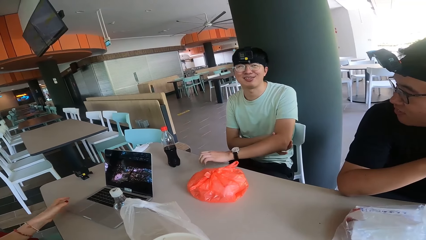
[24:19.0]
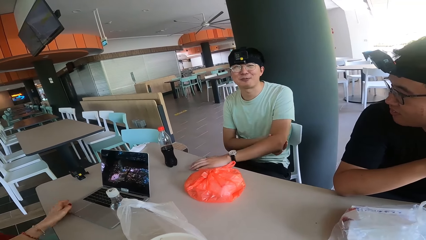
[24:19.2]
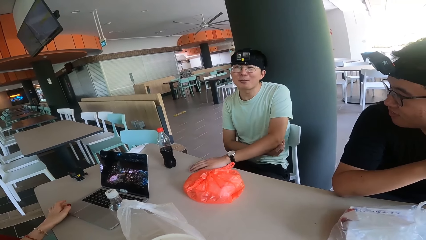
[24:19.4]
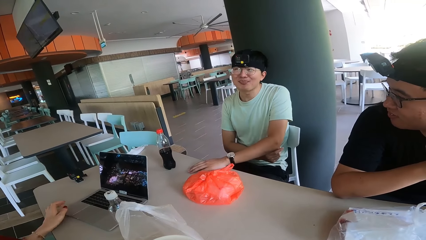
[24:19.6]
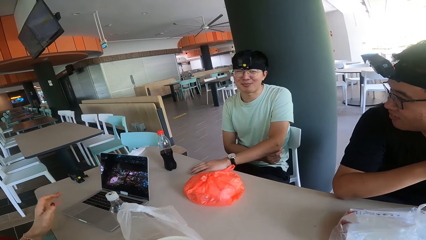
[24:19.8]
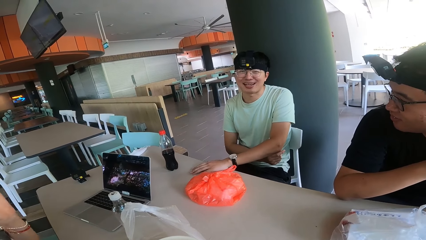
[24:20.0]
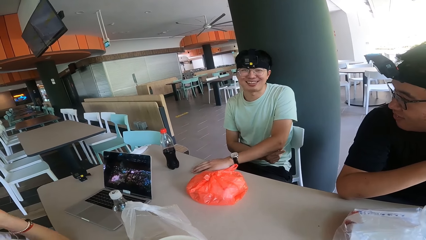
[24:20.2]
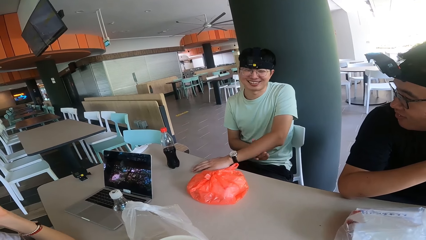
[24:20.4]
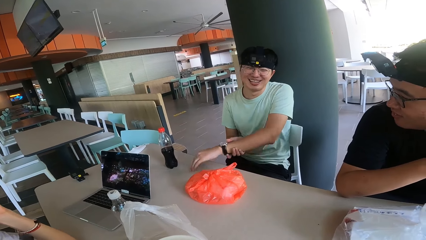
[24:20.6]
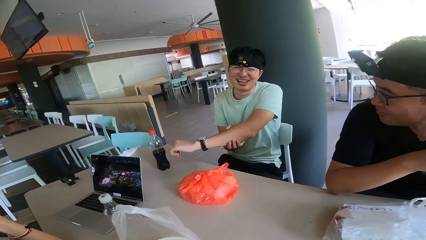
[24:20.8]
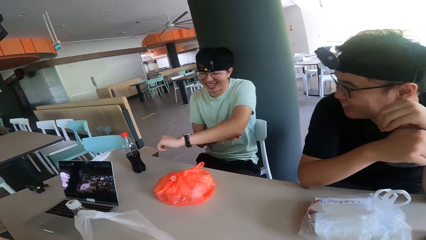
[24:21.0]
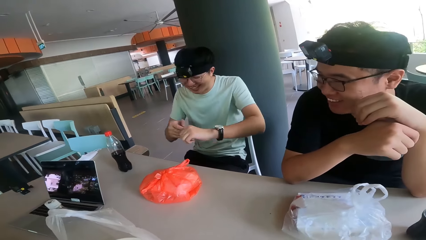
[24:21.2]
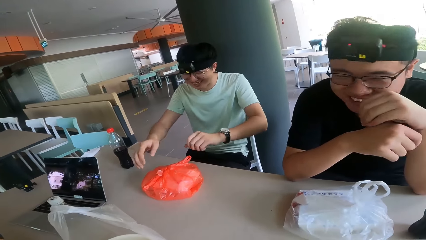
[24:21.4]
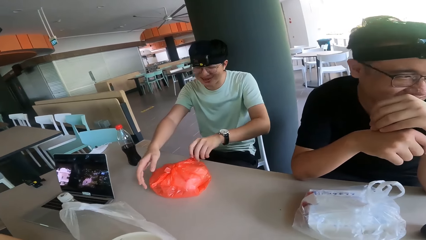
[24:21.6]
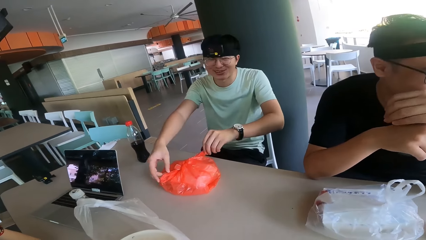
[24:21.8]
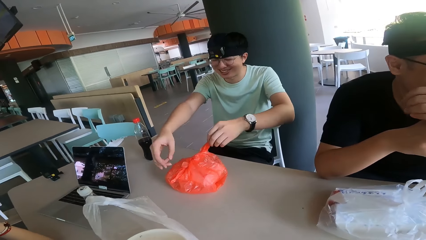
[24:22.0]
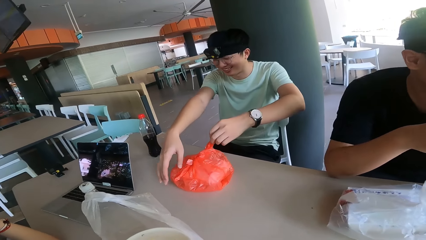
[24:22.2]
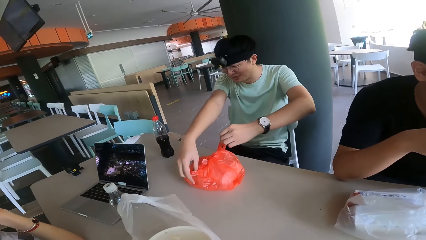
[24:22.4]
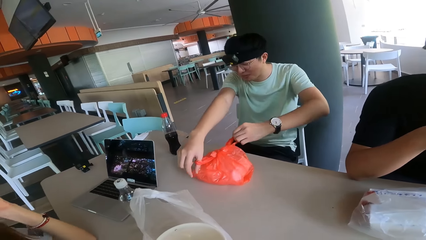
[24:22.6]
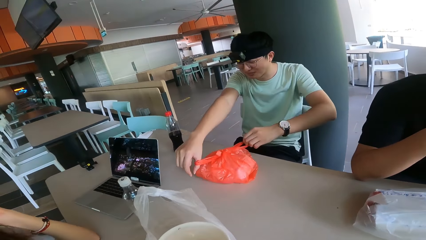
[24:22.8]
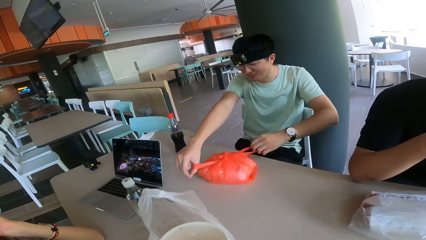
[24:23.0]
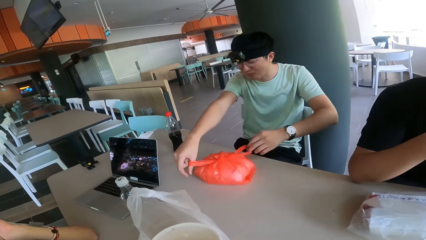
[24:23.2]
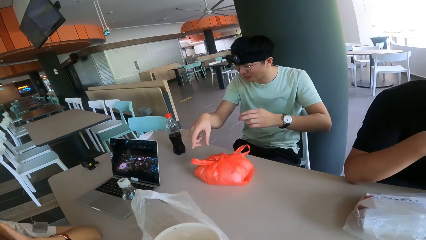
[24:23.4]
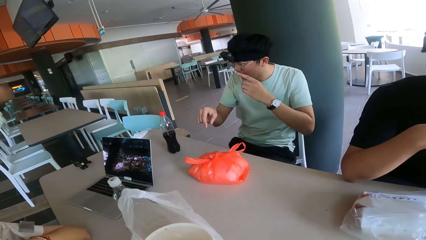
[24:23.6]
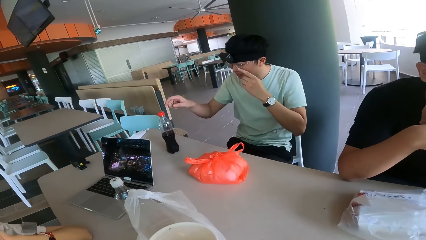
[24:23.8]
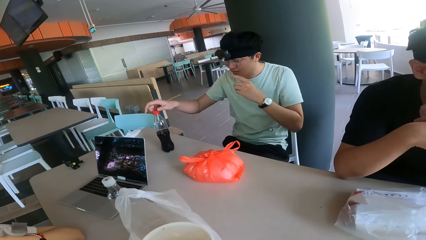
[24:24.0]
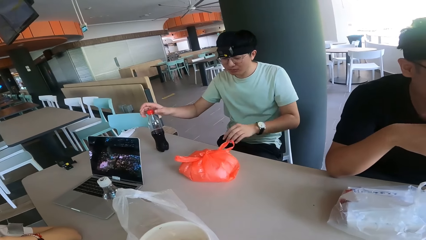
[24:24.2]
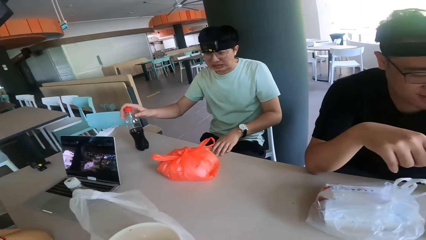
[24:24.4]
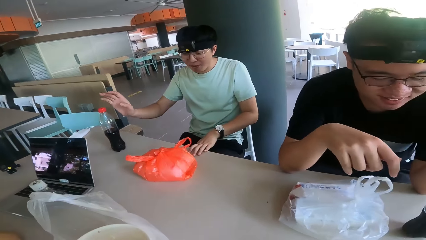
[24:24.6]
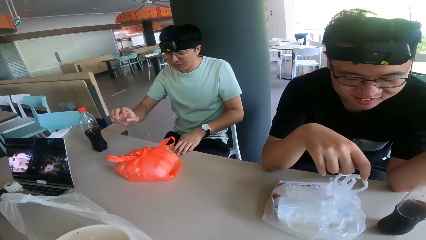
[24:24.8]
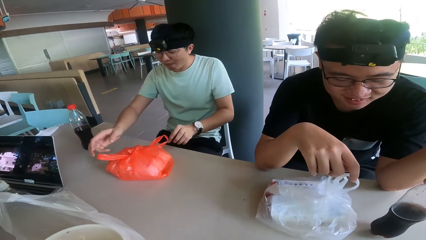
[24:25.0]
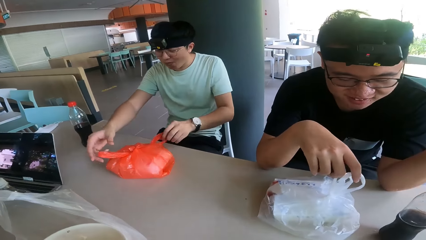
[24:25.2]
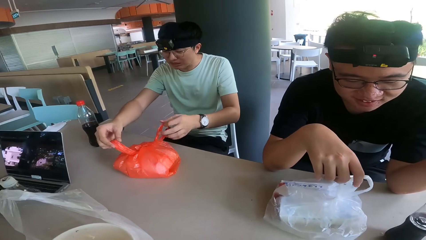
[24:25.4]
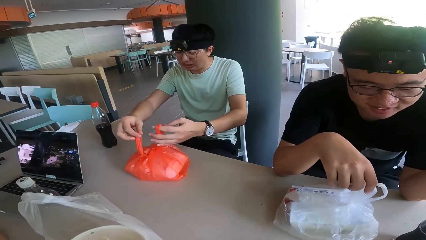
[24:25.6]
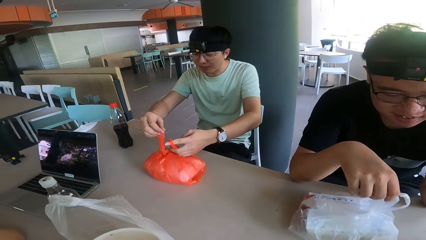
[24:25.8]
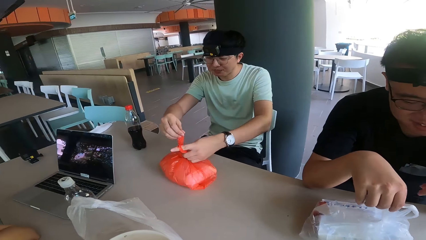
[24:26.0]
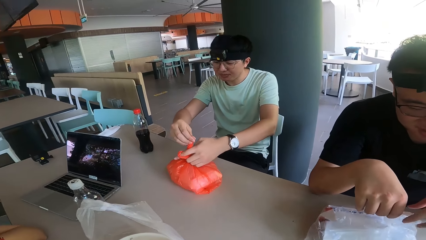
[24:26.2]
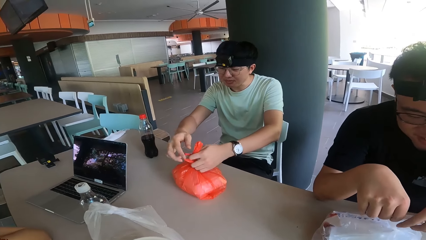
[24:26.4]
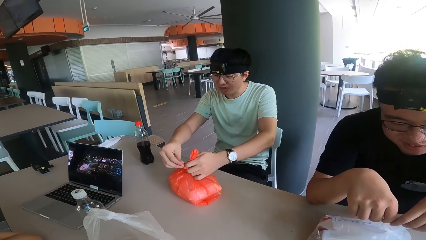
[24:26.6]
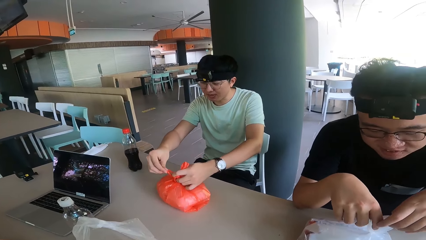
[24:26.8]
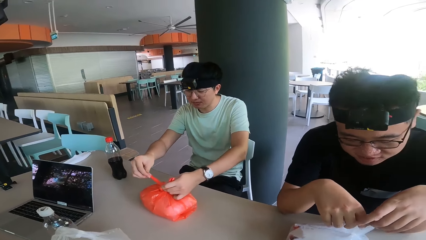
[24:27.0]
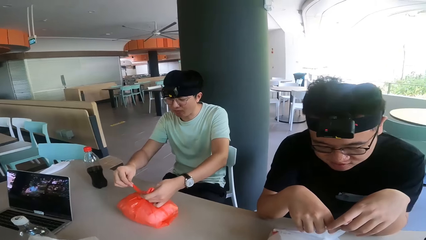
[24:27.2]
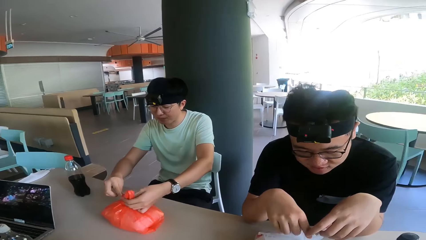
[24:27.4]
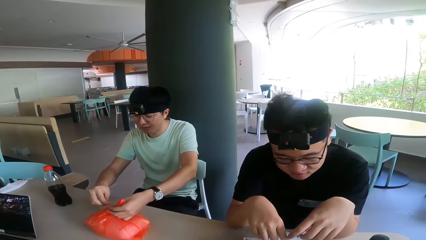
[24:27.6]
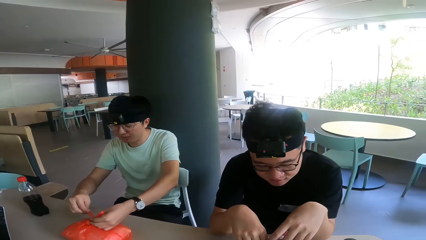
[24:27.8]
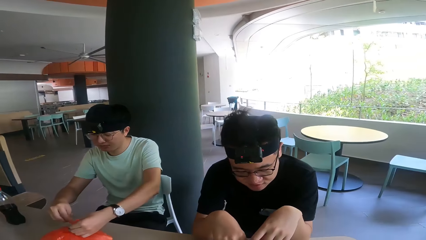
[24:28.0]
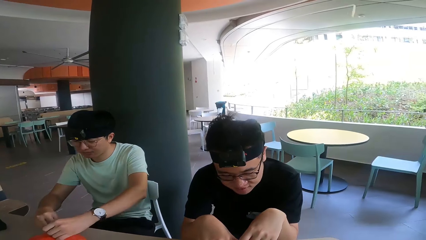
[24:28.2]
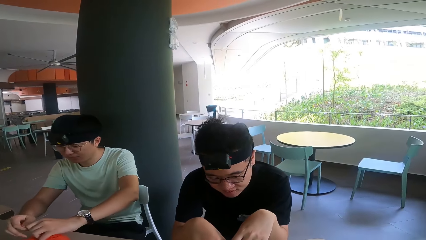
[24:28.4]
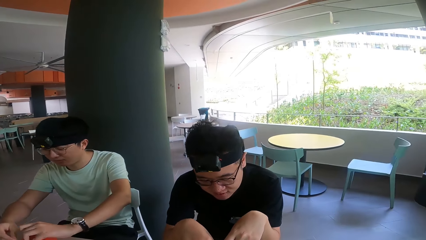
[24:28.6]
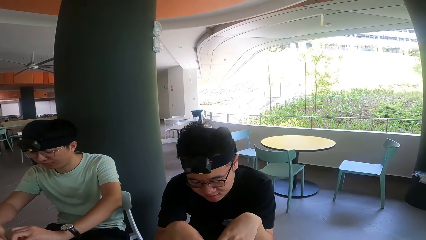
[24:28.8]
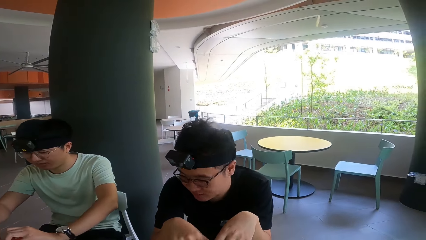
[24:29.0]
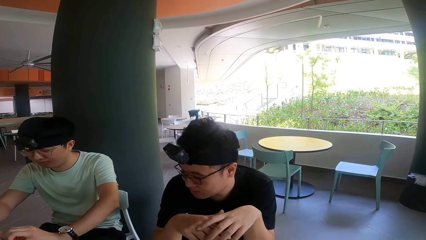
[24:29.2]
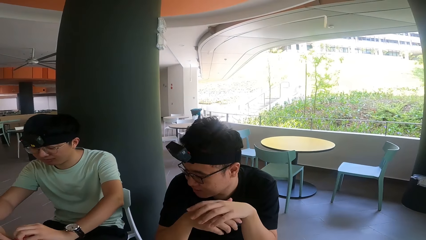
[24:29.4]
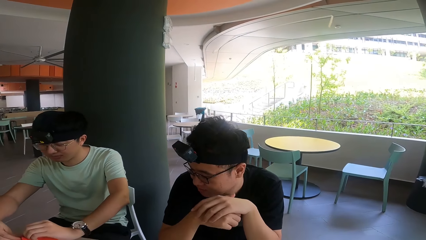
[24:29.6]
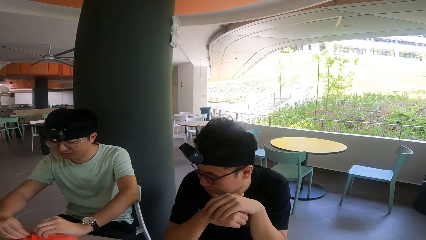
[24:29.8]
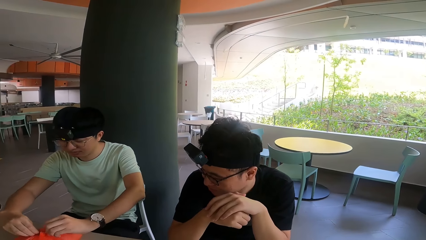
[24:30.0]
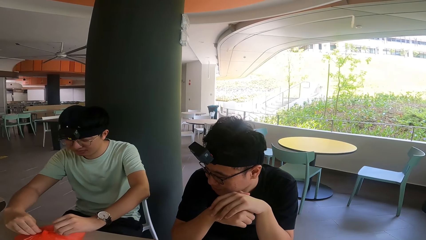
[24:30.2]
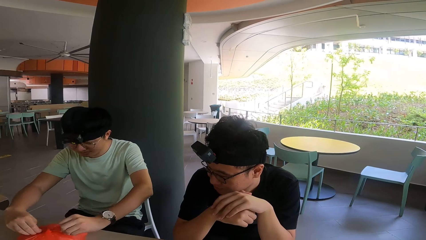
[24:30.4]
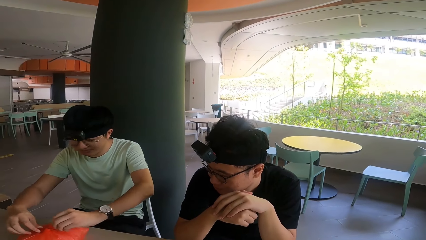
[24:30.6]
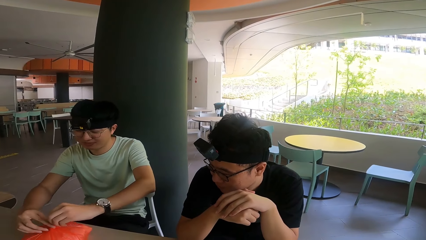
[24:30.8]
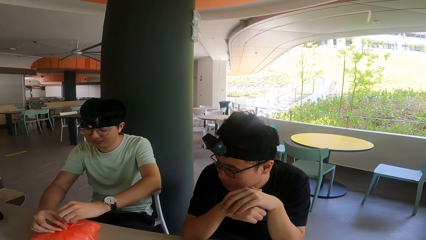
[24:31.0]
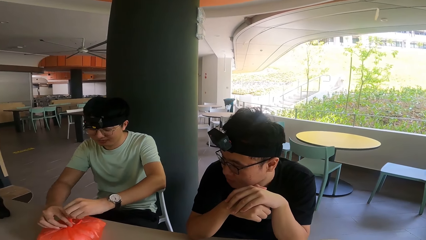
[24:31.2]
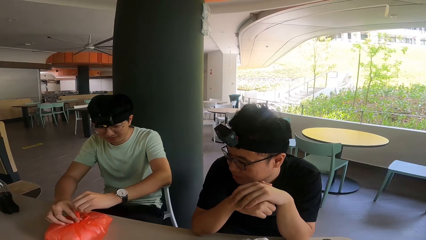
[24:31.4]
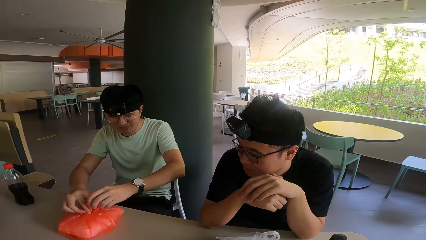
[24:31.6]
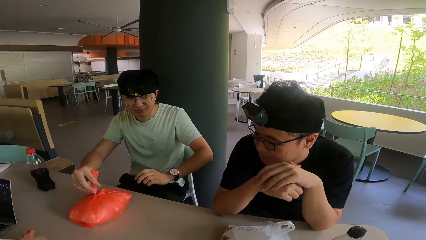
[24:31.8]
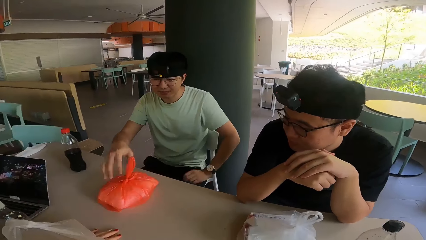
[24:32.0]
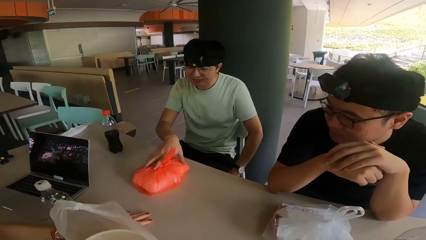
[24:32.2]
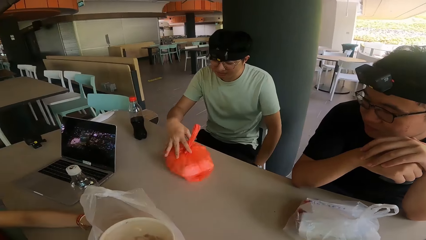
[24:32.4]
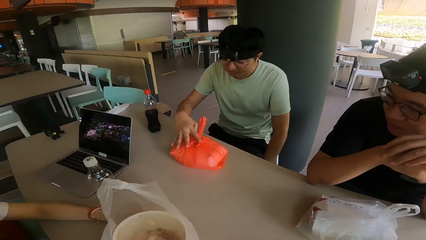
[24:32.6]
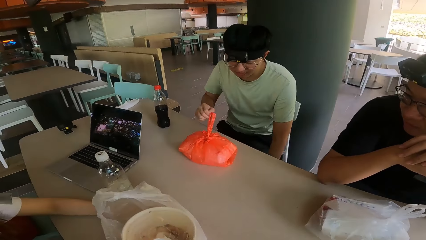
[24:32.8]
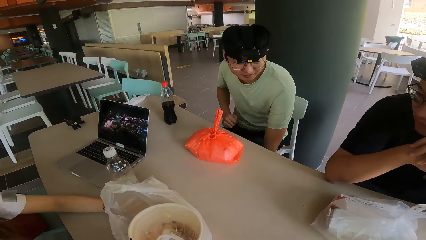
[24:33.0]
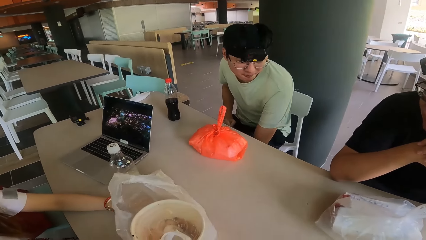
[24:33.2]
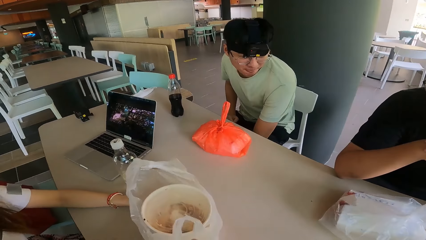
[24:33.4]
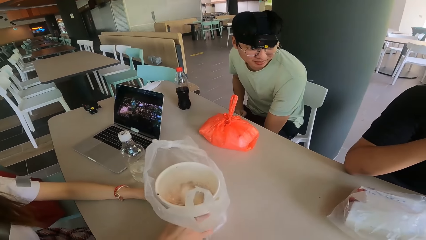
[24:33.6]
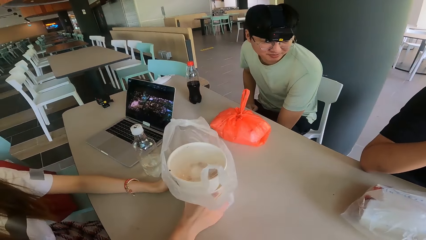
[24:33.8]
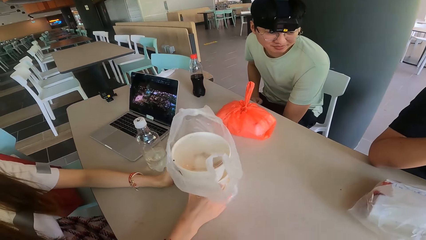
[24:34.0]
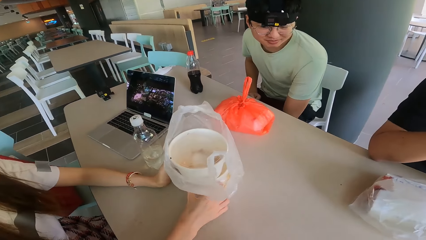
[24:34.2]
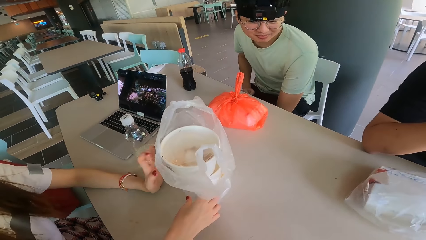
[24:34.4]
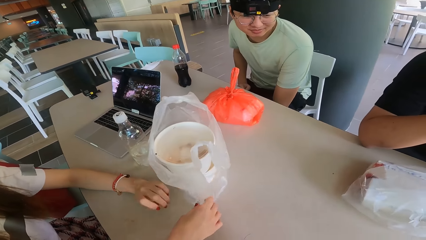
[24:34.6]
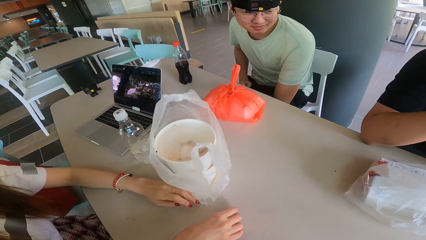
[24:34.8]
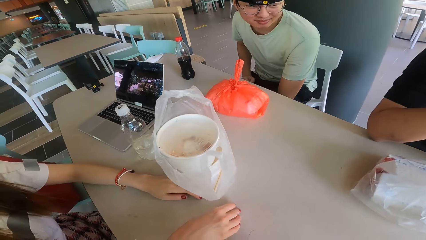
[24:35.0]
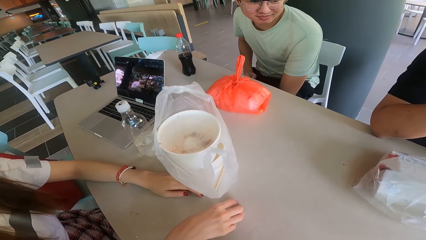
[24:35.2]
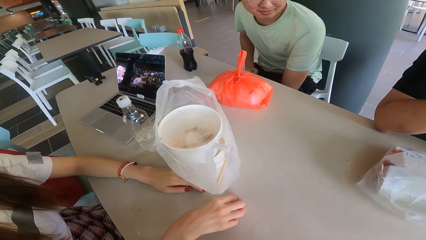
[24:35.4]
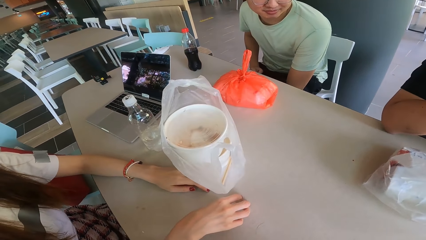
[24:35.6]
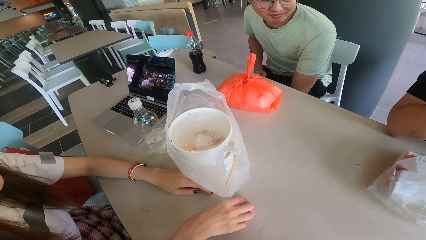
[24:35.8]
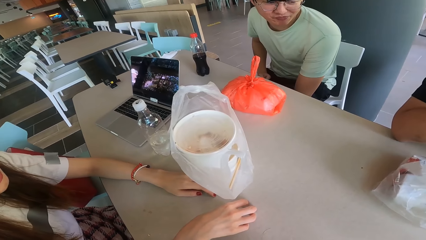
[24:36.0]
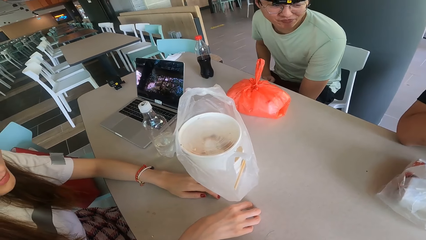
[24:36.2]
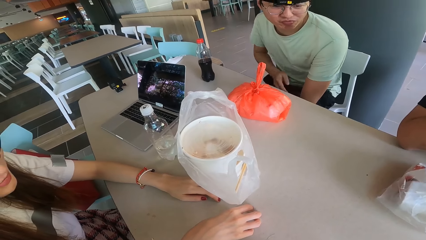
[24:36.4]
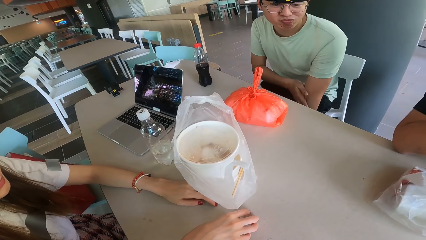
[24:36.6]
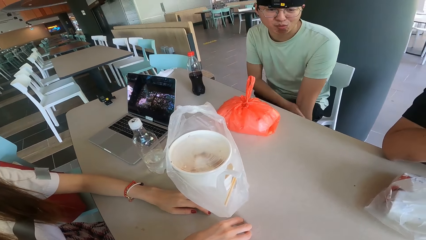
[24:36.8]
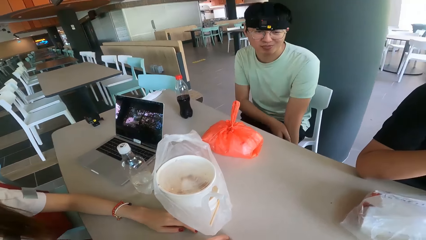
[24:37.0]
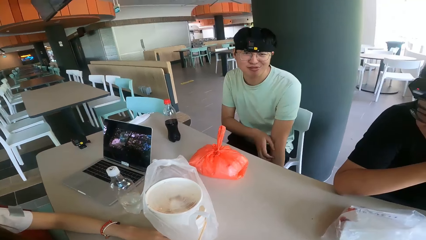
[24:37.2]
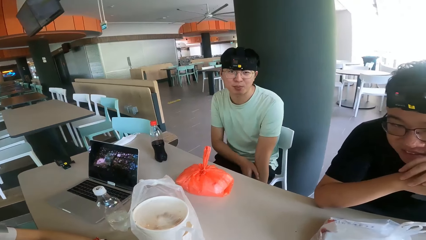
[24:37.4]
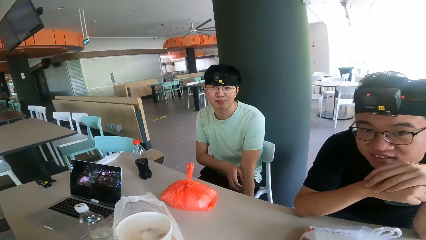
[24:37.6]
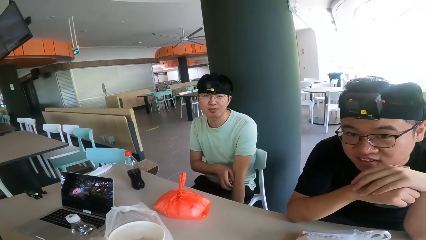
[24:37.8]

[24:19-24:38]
A man tightens the nylon bag with his hands and holds the polythene paper bag. The camera wearer looks at a person. A lady holds the plate. The lady pushes her food container on the table.
